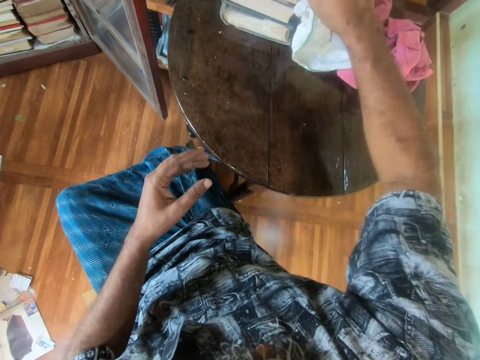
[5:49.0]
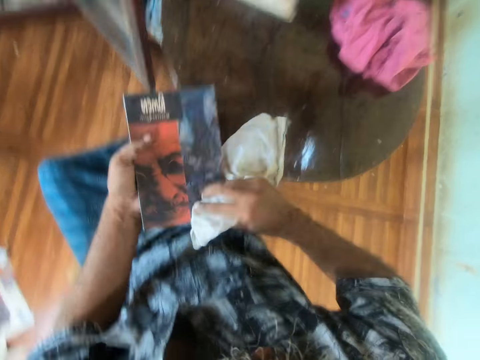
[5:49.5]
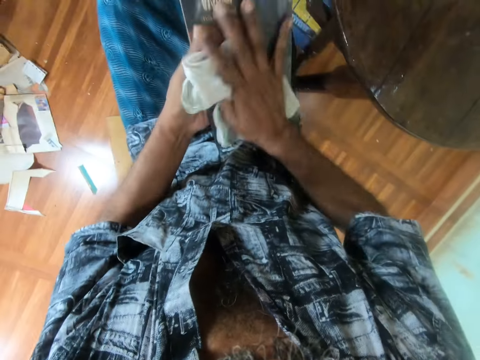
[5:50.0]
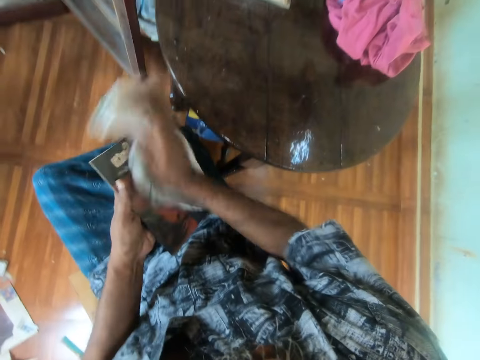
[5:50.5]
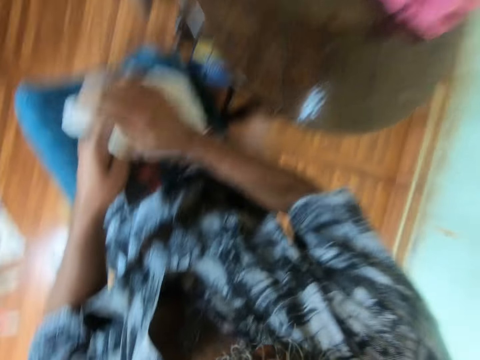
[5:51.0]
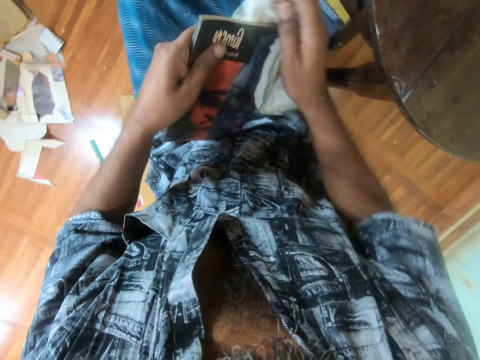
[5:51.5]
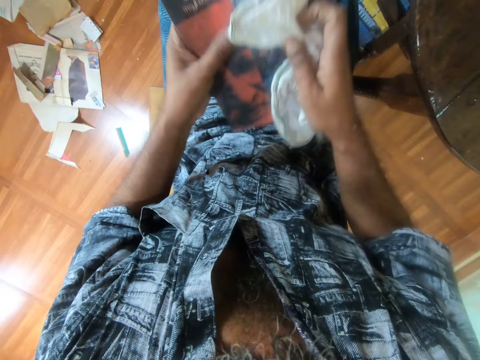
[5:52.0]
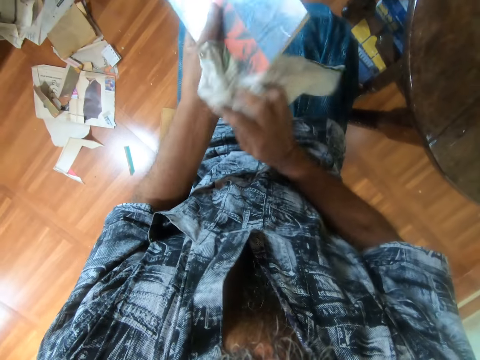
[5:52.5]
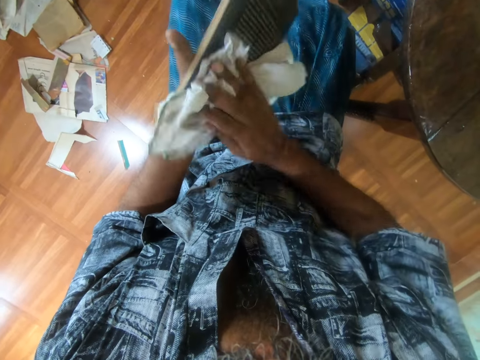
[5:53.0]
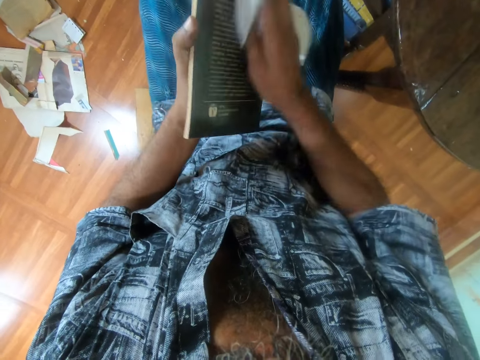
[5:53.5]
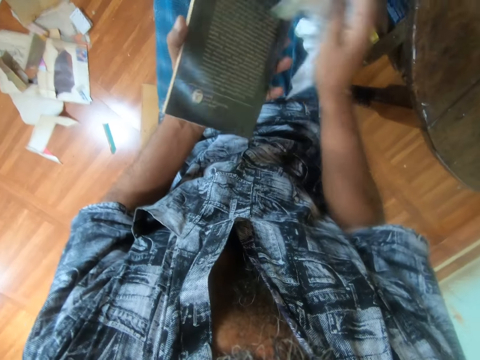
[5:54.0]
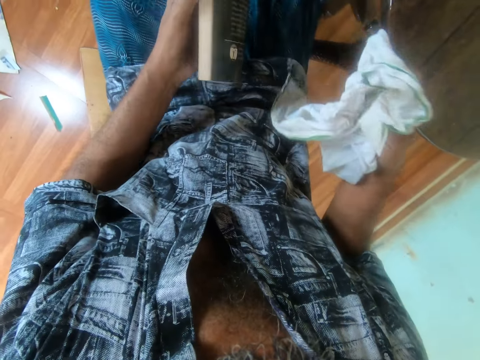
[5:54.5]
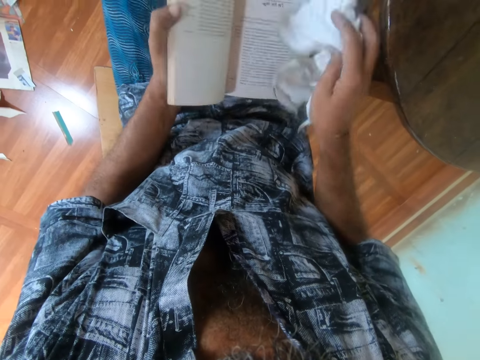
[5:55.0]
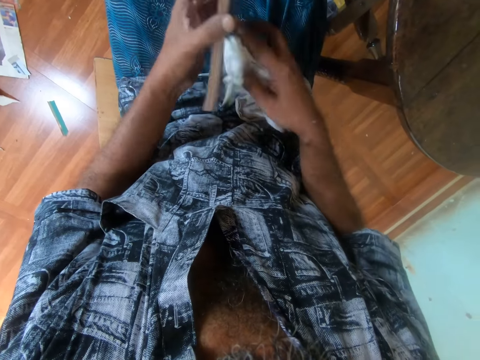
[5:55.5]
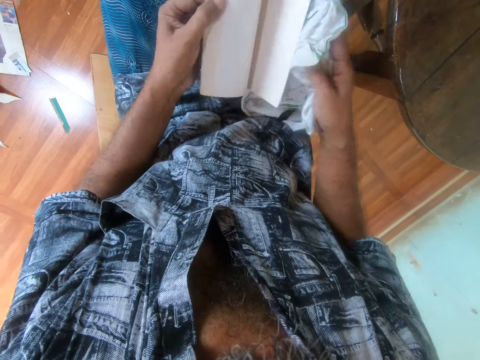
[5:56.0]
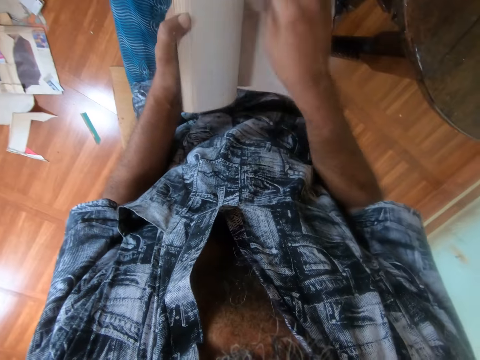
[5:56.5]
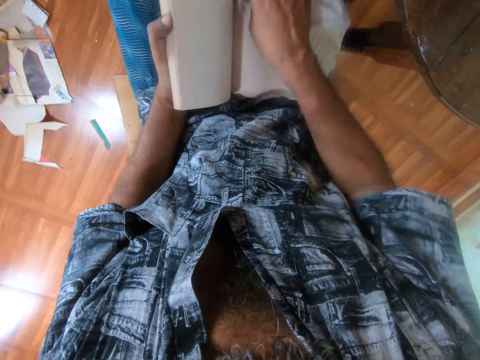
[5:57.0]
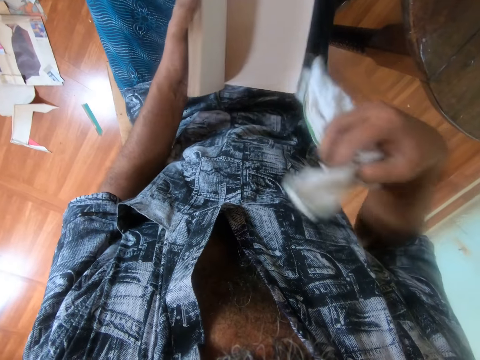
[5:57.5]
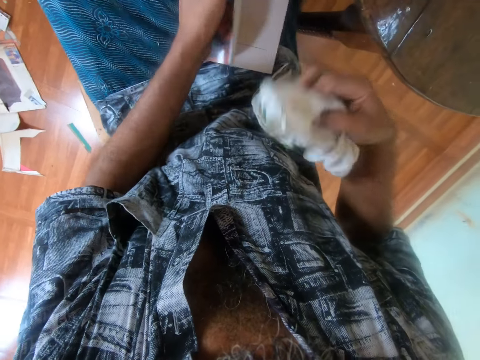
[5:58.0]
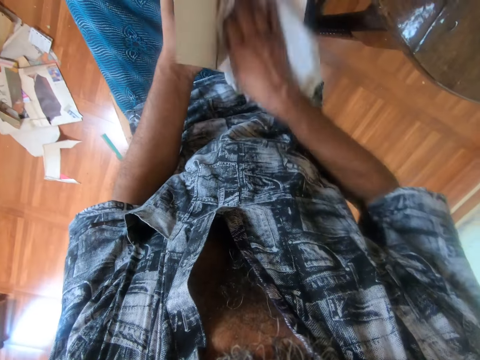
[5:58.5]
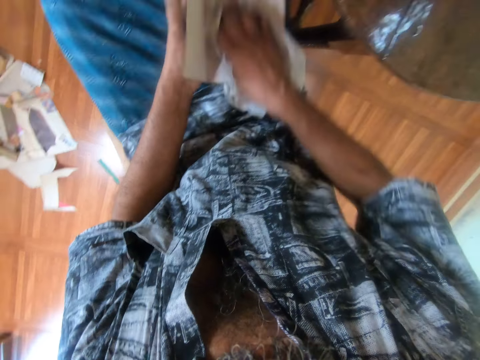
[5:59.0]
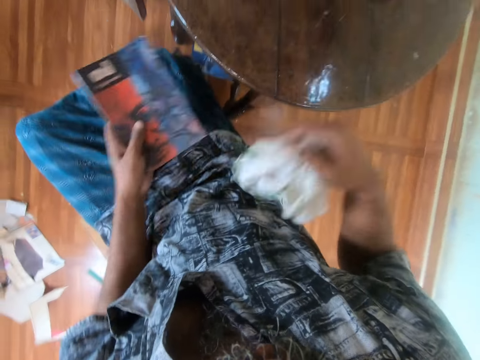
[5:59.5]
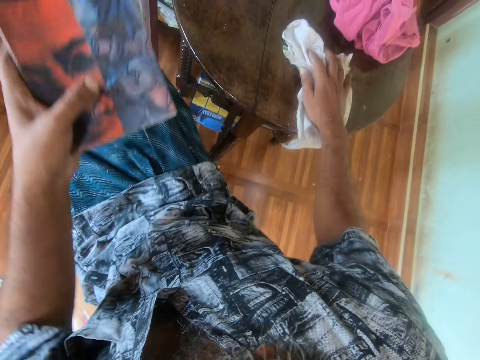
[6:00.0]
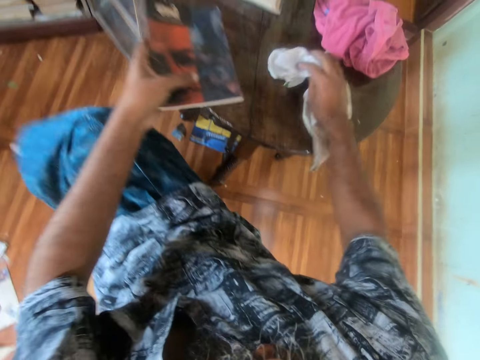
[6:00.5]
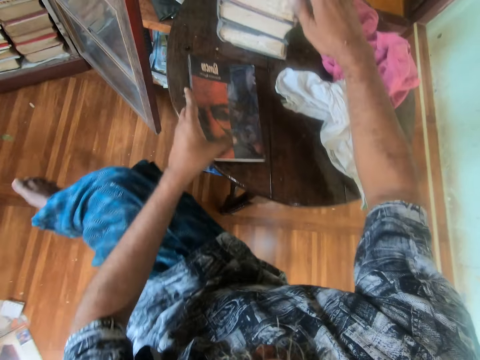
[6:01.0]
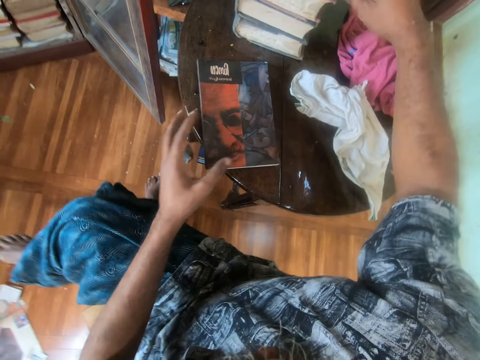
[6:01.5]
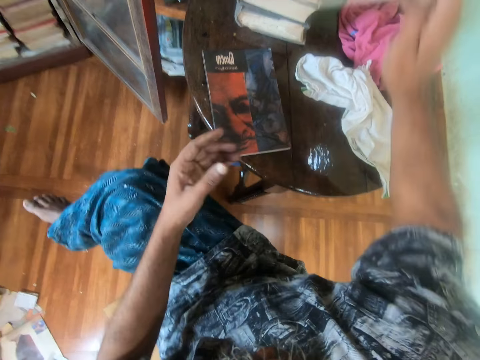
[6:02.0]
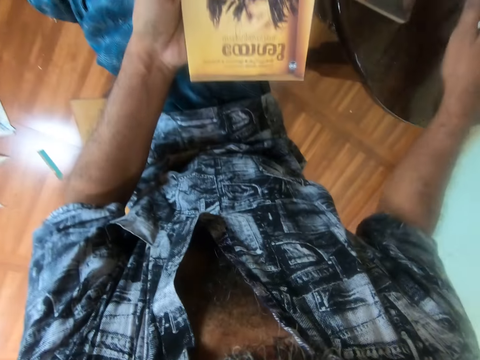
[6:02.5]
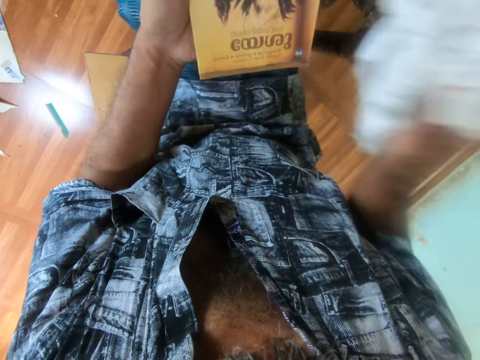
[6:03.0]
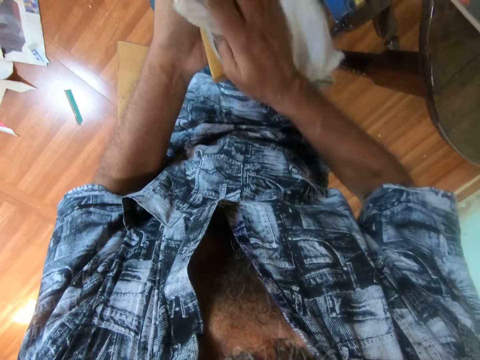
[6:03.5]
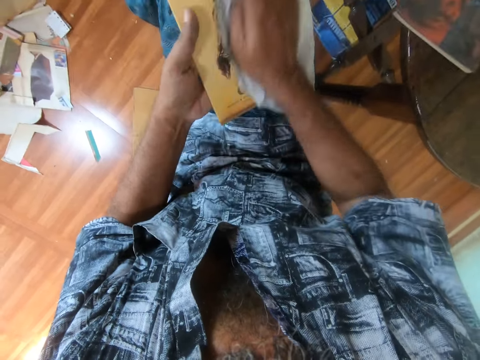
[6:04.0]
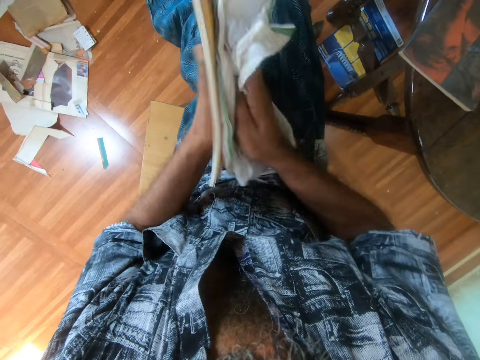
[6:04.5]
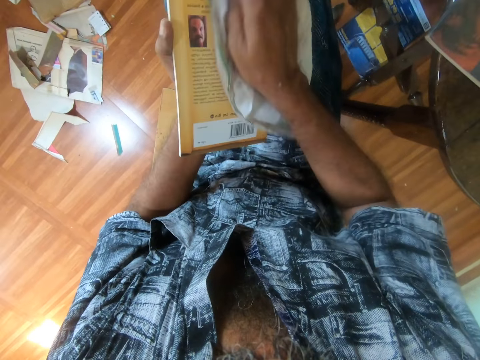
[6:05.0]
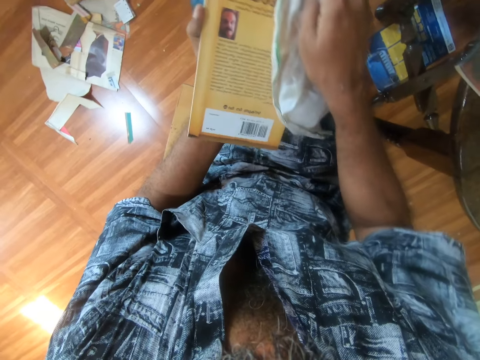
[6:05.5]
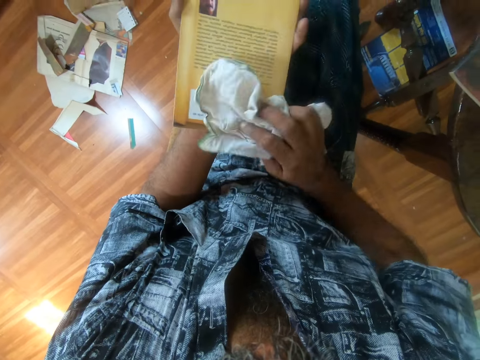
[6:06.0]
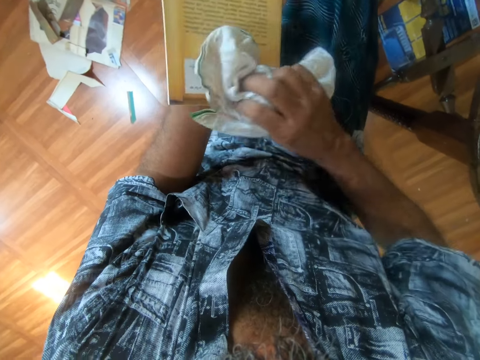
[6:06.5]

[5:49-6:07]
The camera wearer picks up a white piece of cloth or cloth towel. They pick up a book, move the book, and drop the book on the left hand. They wipe the book with the cloth towel. They flip the book. They wipe inside the book. They close the book. They place the piece of cloth on the table. They place the book on the table. They pick up another book. They pass the book to the left hand. They move the cloth towel. They pick up the piece of cloth. They wipe the book with the cloth towel. They turn the book.

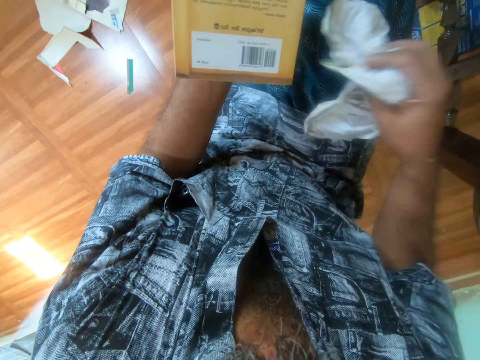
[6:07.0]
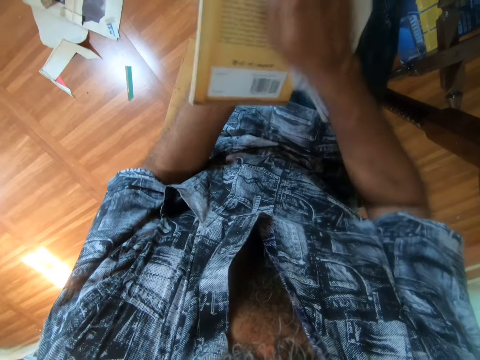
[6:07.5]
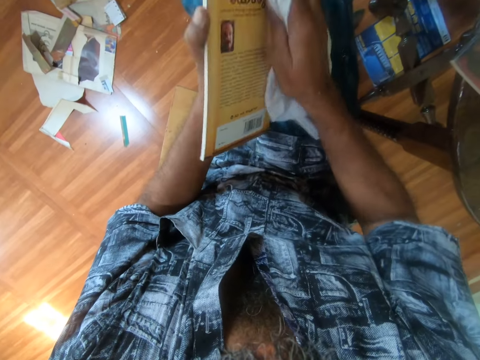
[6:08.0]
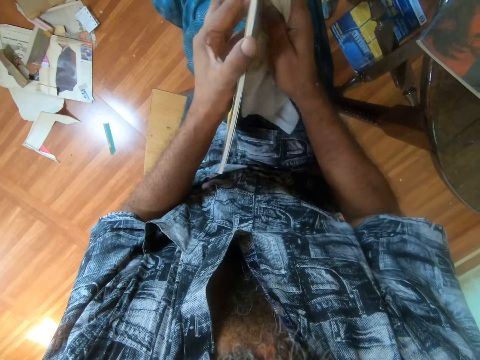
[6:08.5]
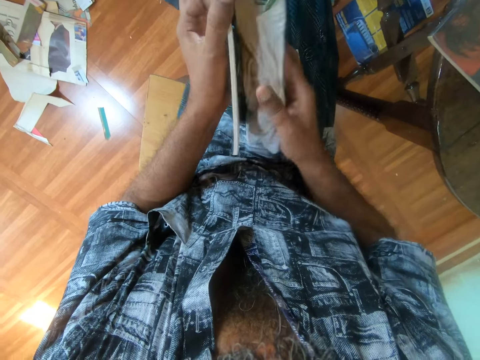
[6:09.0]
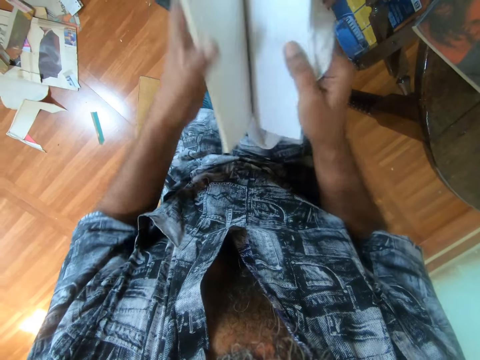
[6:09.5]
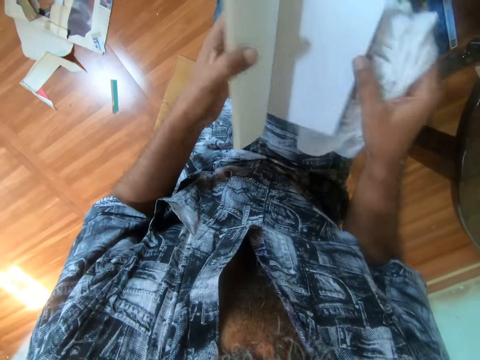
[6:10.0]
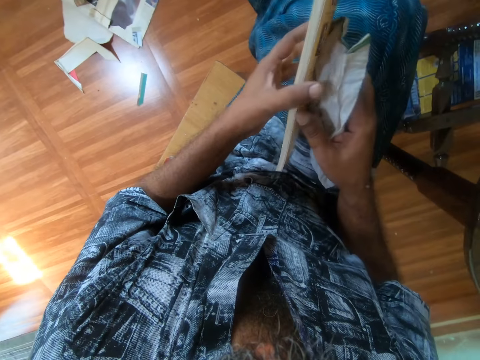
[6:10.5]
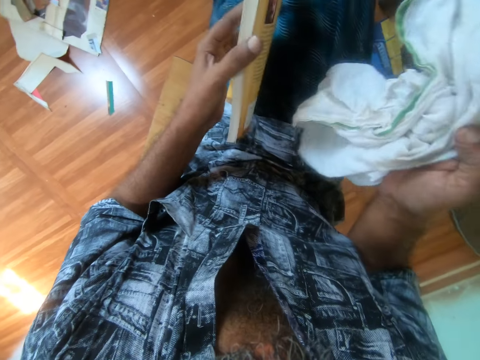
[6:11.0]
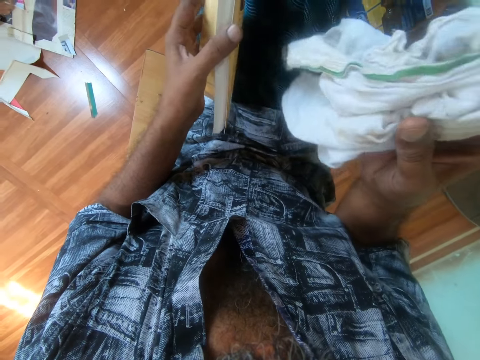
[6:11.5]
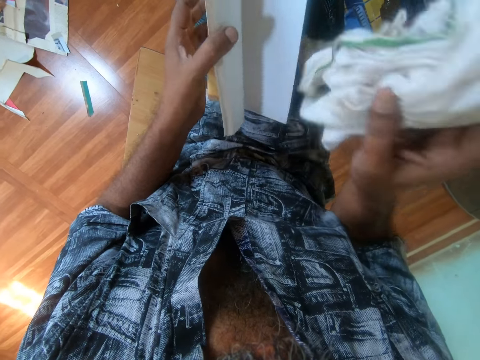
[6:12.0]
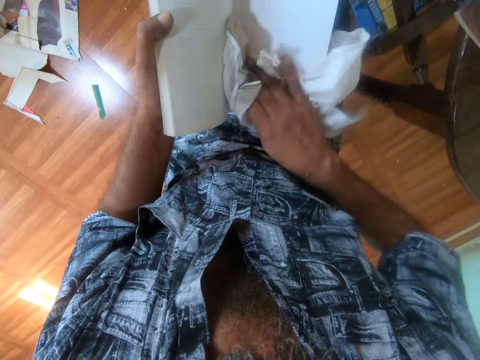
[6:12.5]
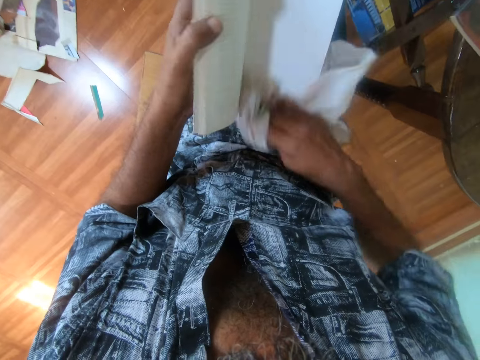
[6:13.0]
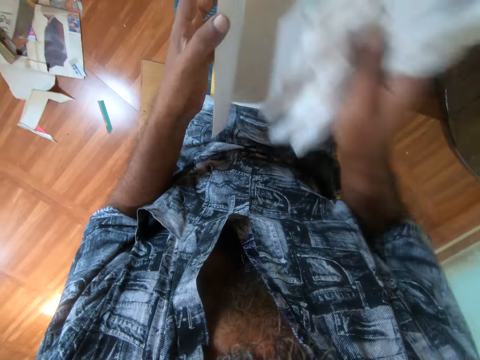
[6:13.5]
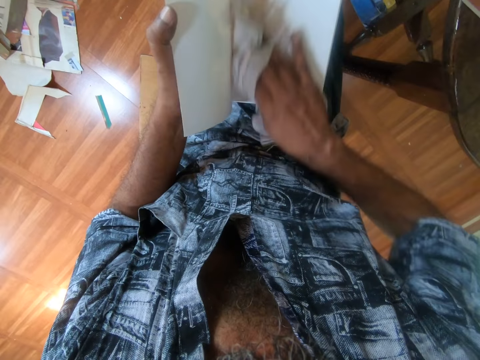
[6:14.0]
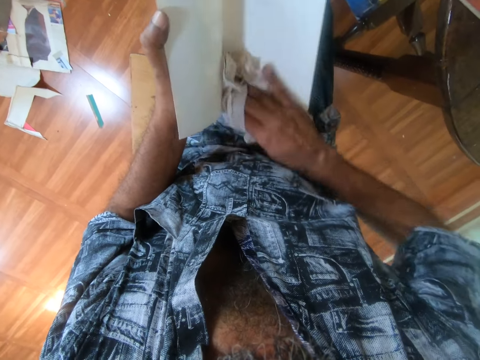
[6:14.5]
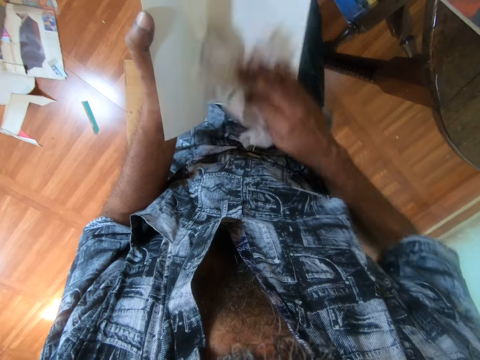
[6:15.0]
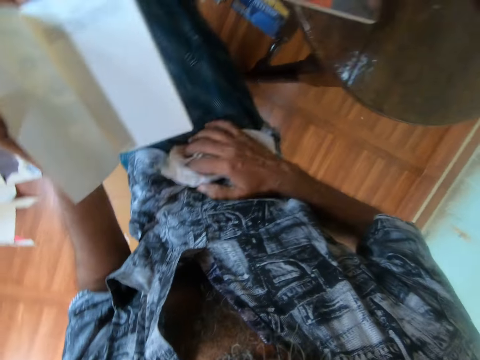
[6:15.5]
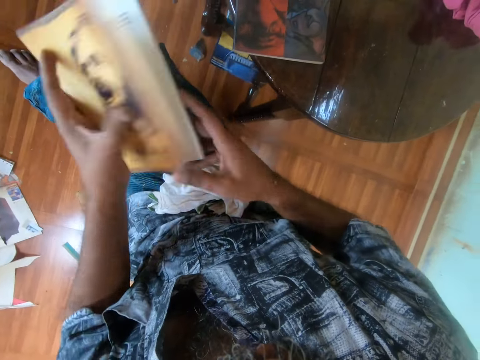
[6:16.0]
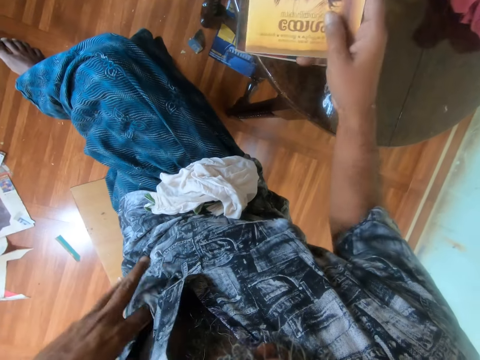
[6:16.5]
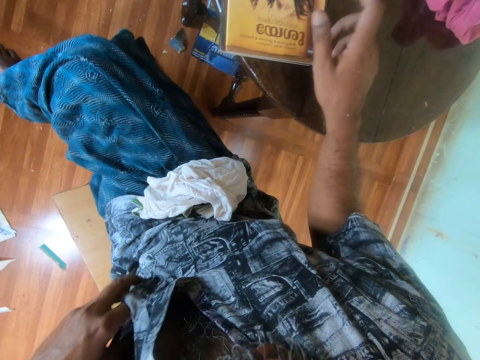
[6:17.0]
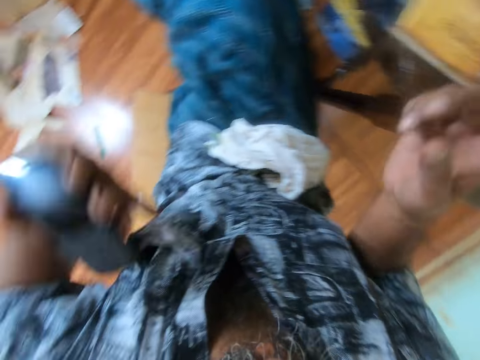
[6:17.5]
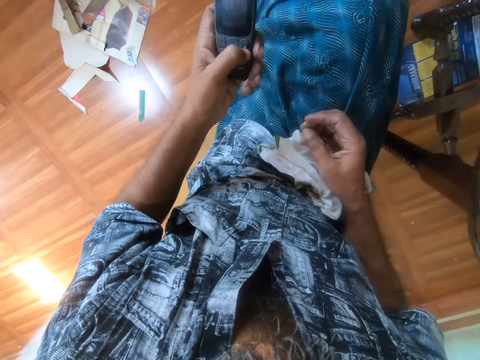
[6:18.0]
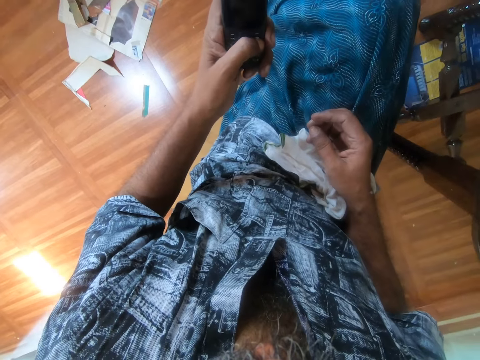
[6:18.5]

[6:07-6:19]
The camera wearer opens the book. They wipe inside the book. They place a piece of cloth on the thighs. They close the book. They place the book on the table. They pick the phone in the pocket. They operate the phone.
